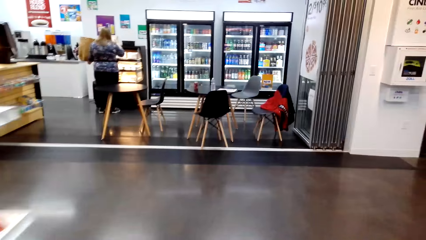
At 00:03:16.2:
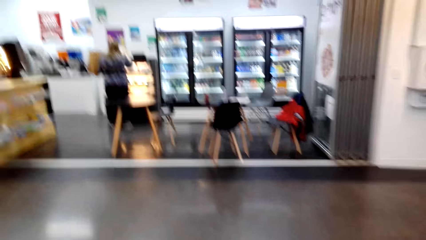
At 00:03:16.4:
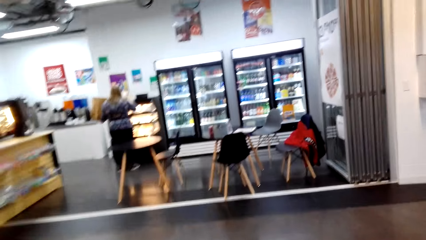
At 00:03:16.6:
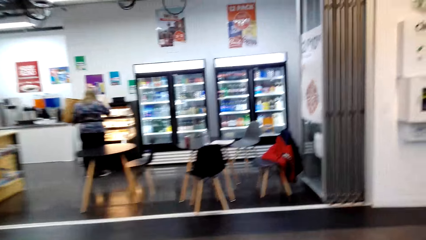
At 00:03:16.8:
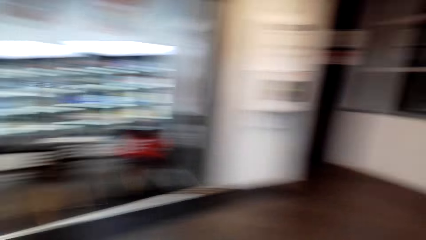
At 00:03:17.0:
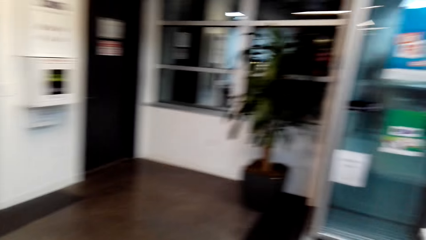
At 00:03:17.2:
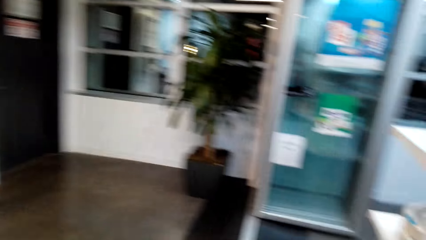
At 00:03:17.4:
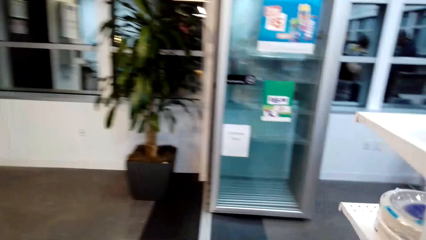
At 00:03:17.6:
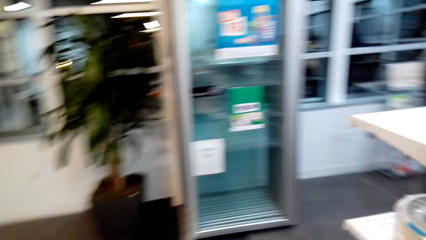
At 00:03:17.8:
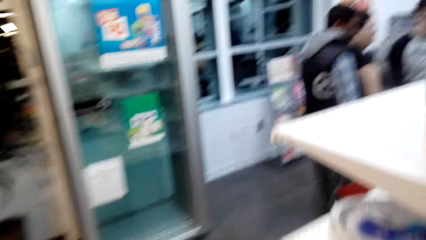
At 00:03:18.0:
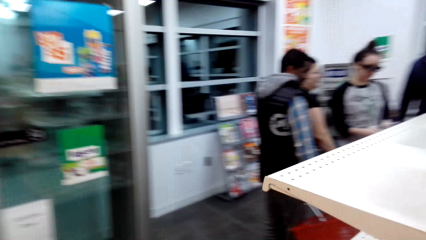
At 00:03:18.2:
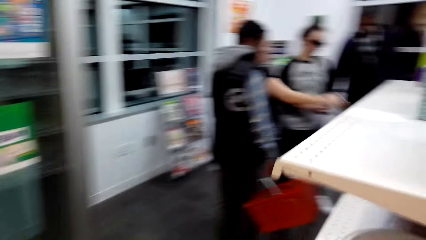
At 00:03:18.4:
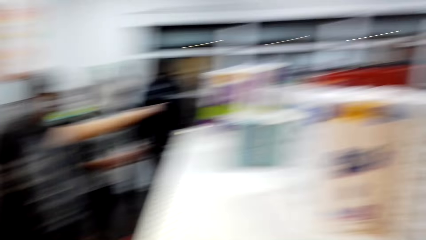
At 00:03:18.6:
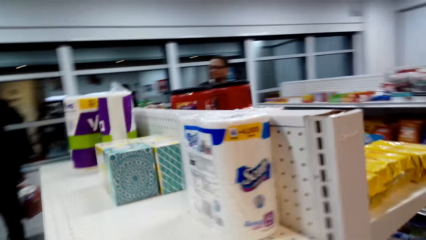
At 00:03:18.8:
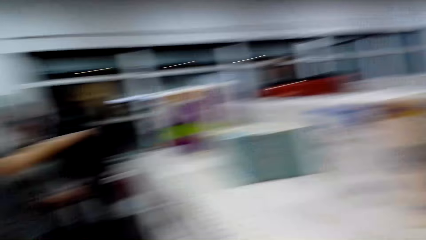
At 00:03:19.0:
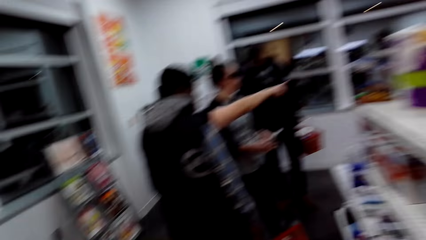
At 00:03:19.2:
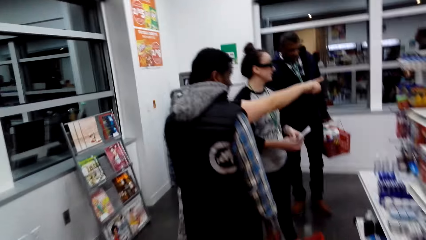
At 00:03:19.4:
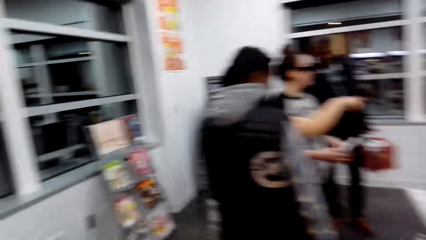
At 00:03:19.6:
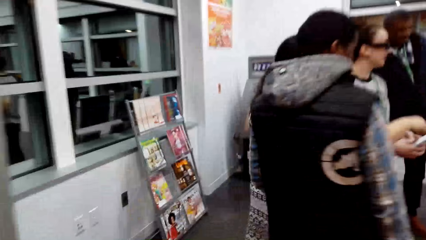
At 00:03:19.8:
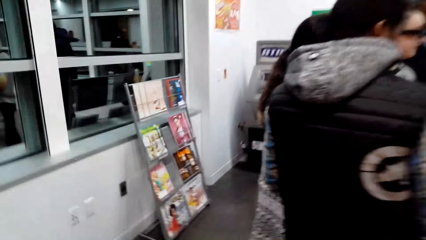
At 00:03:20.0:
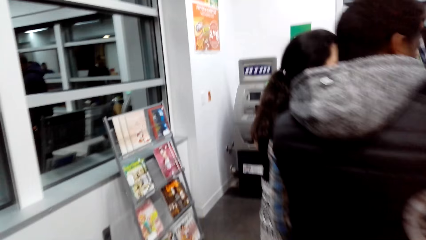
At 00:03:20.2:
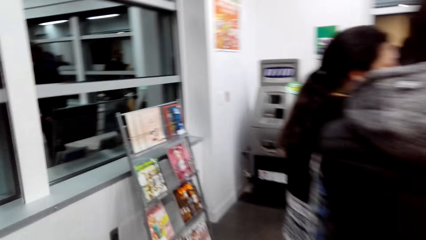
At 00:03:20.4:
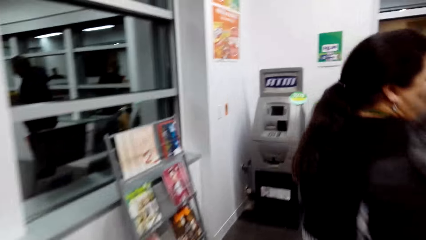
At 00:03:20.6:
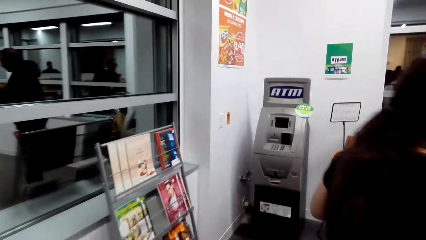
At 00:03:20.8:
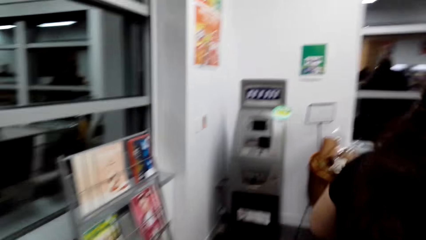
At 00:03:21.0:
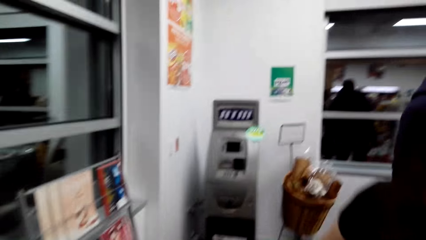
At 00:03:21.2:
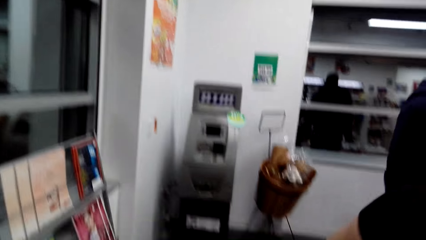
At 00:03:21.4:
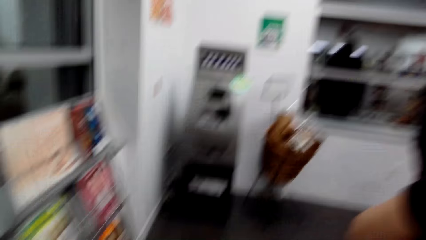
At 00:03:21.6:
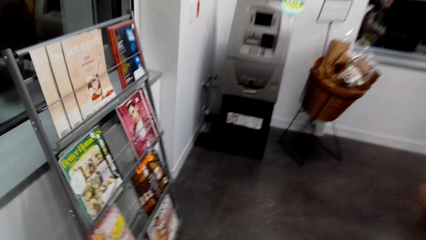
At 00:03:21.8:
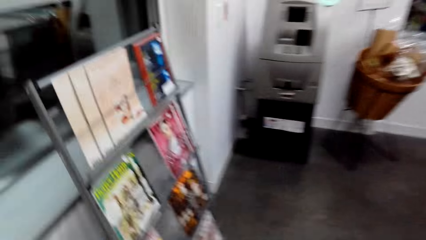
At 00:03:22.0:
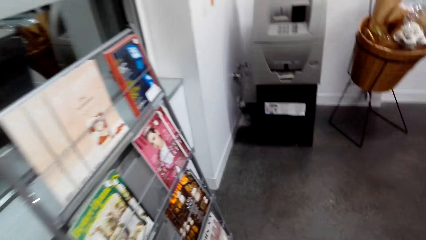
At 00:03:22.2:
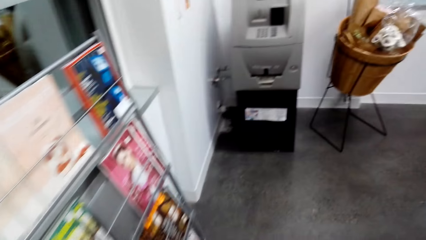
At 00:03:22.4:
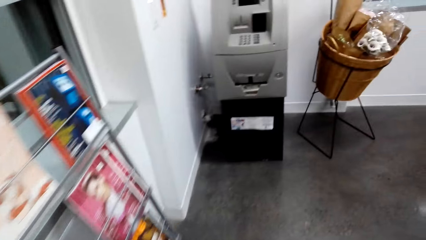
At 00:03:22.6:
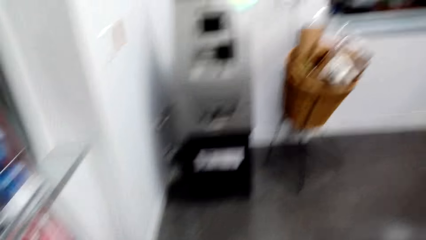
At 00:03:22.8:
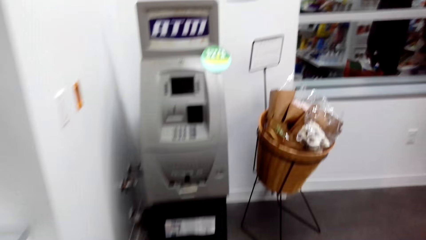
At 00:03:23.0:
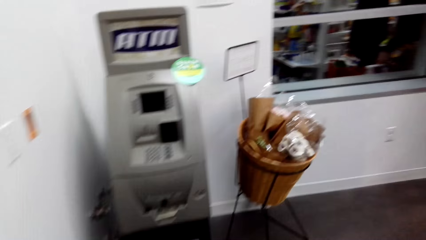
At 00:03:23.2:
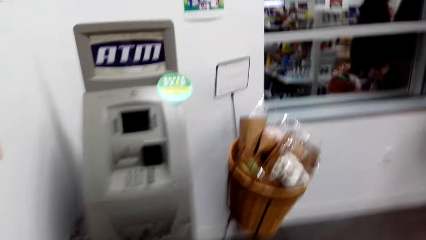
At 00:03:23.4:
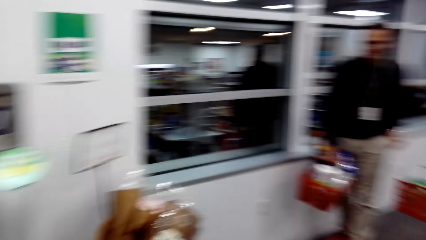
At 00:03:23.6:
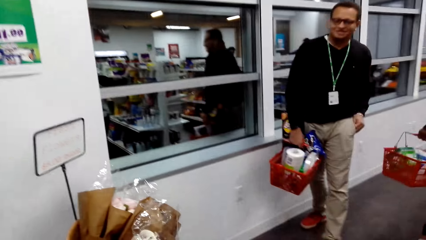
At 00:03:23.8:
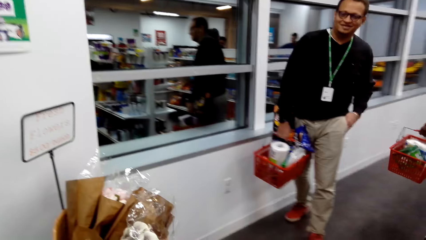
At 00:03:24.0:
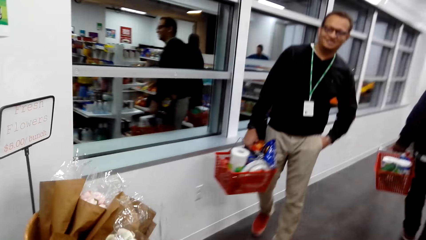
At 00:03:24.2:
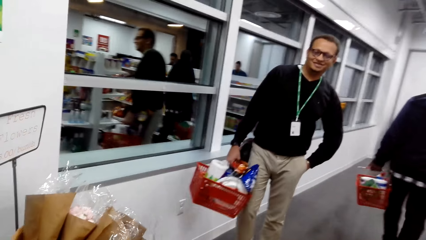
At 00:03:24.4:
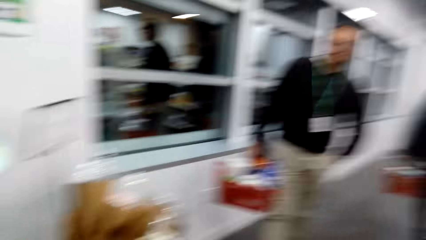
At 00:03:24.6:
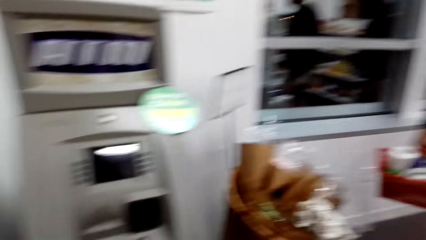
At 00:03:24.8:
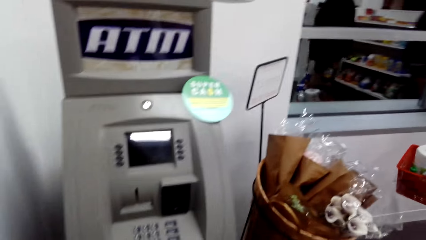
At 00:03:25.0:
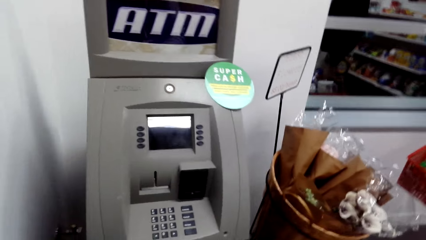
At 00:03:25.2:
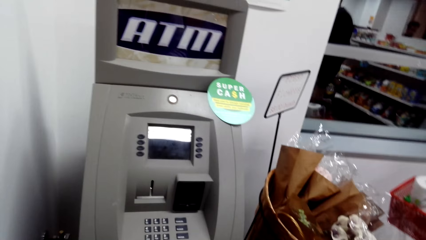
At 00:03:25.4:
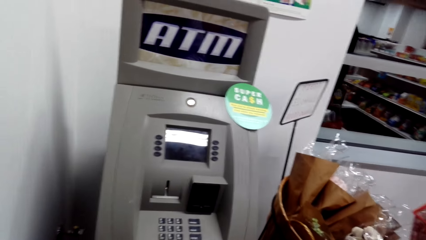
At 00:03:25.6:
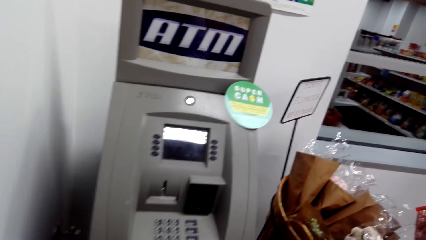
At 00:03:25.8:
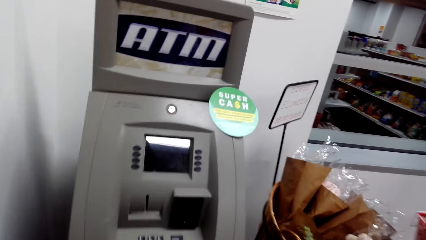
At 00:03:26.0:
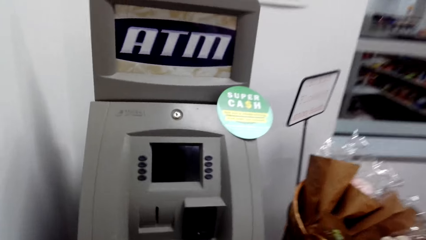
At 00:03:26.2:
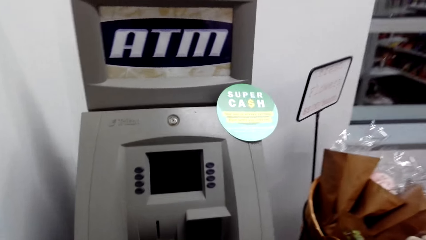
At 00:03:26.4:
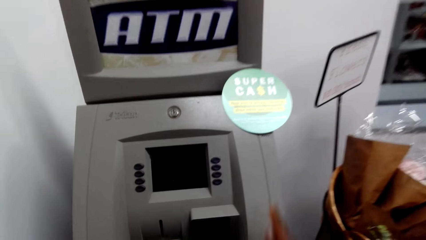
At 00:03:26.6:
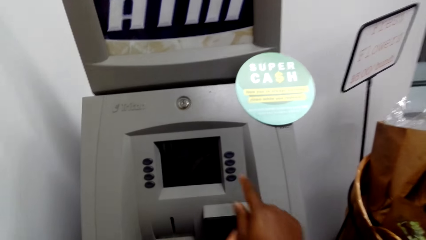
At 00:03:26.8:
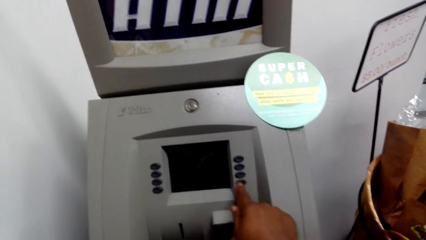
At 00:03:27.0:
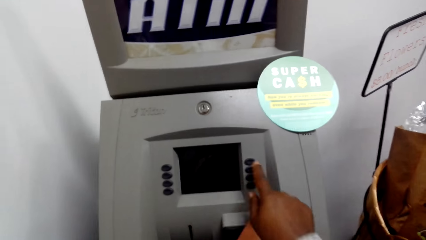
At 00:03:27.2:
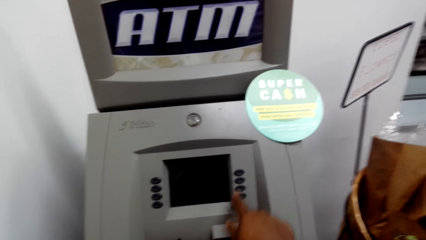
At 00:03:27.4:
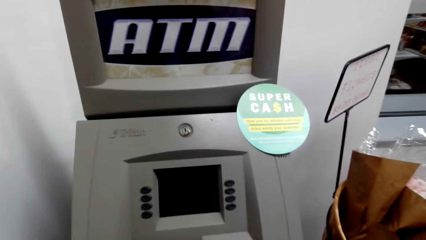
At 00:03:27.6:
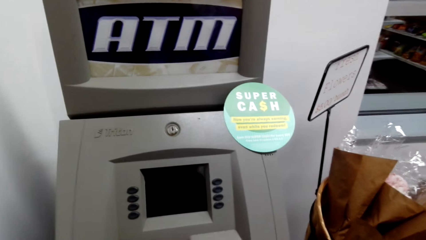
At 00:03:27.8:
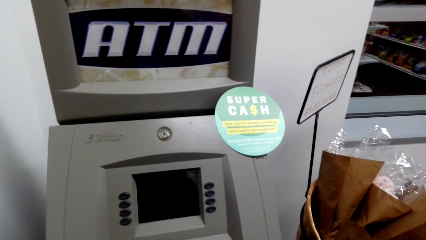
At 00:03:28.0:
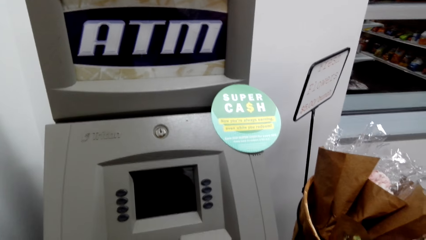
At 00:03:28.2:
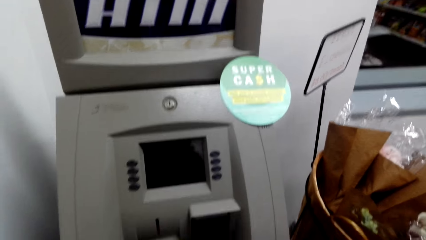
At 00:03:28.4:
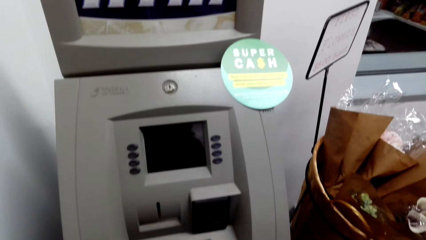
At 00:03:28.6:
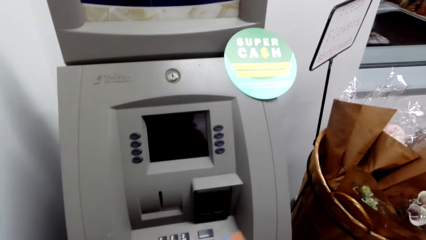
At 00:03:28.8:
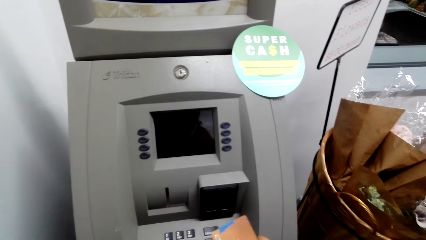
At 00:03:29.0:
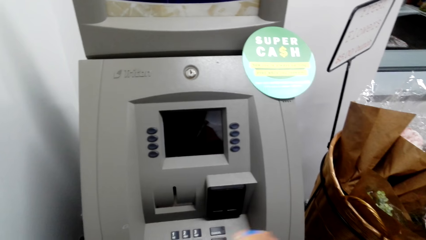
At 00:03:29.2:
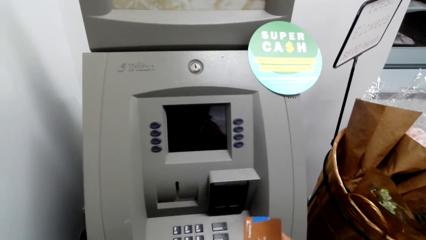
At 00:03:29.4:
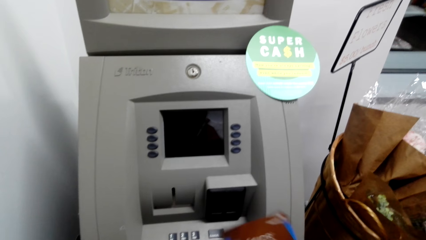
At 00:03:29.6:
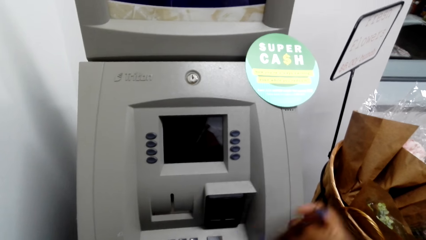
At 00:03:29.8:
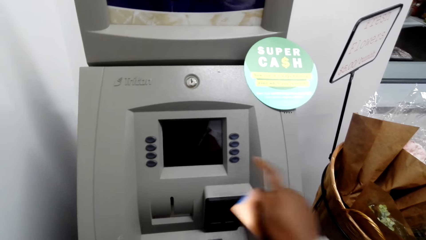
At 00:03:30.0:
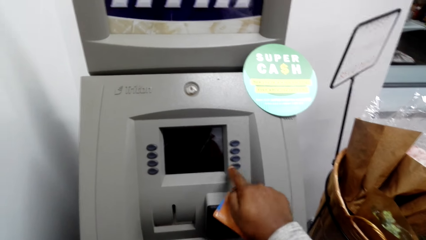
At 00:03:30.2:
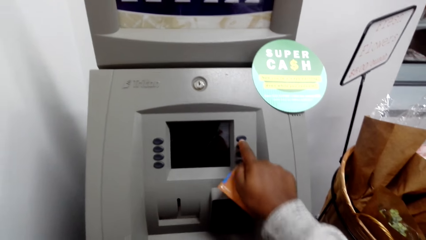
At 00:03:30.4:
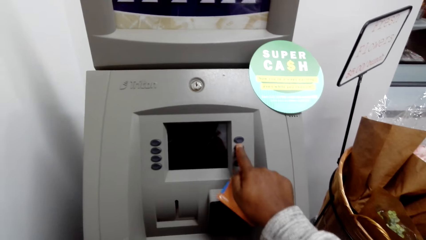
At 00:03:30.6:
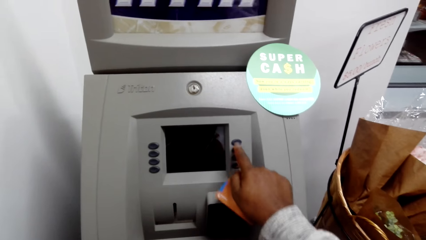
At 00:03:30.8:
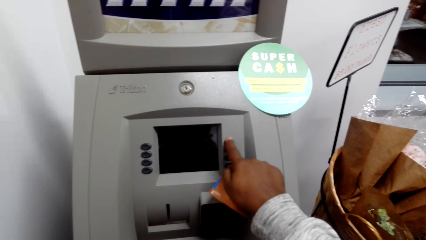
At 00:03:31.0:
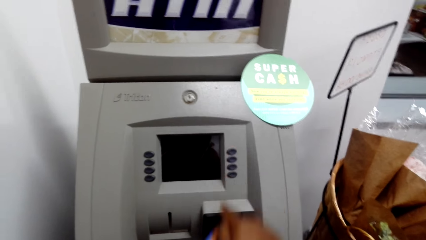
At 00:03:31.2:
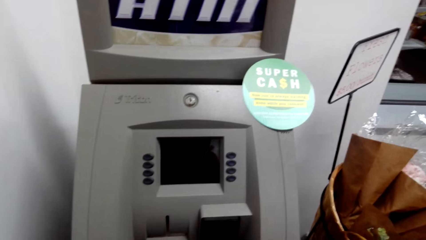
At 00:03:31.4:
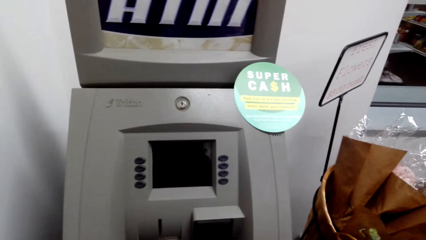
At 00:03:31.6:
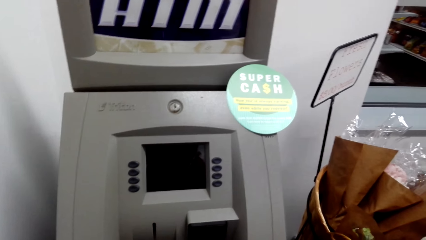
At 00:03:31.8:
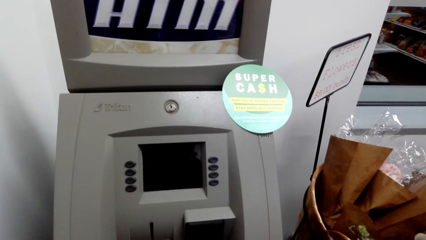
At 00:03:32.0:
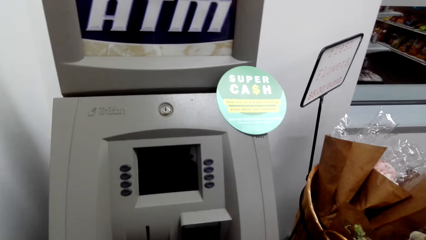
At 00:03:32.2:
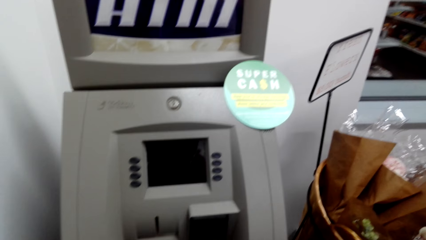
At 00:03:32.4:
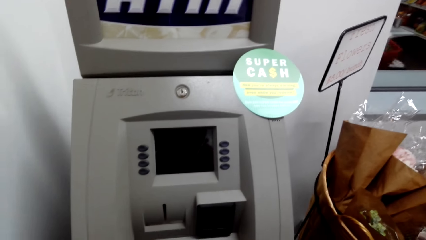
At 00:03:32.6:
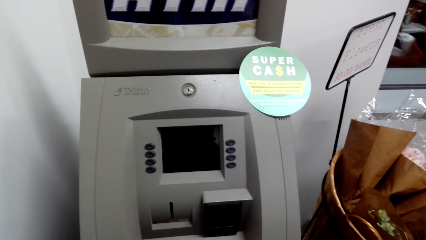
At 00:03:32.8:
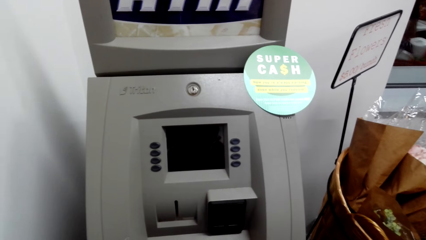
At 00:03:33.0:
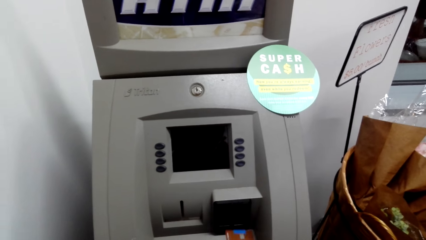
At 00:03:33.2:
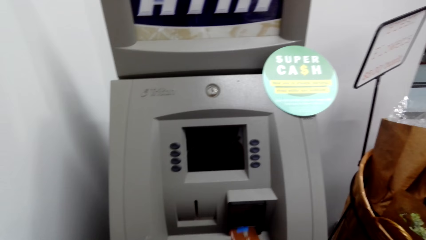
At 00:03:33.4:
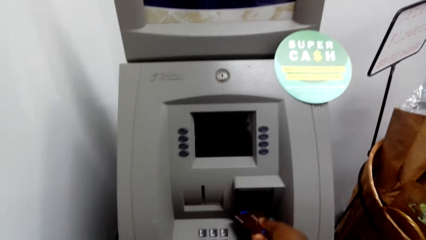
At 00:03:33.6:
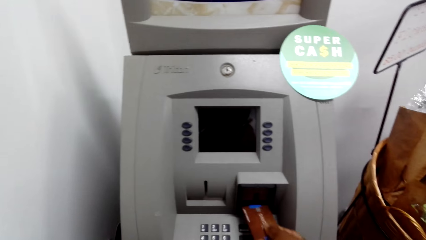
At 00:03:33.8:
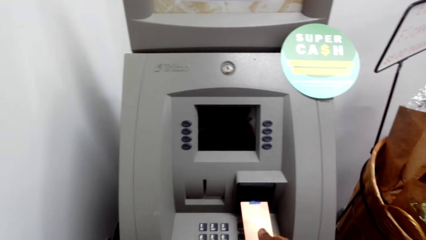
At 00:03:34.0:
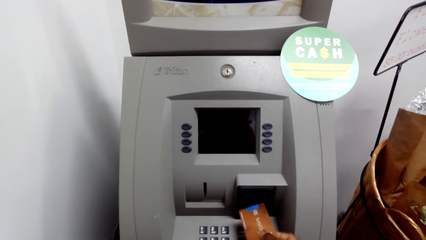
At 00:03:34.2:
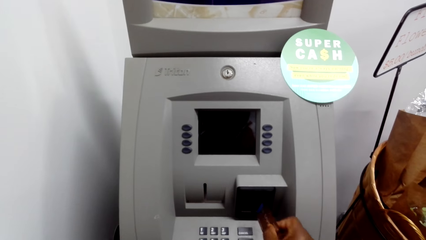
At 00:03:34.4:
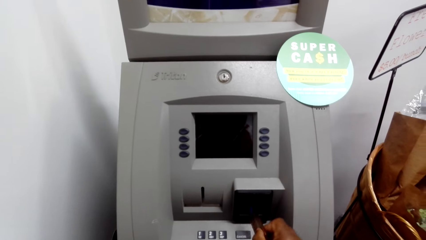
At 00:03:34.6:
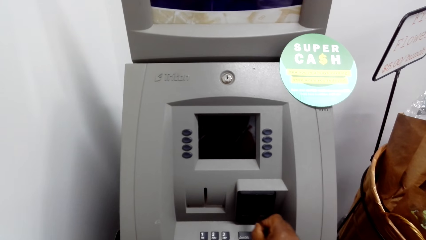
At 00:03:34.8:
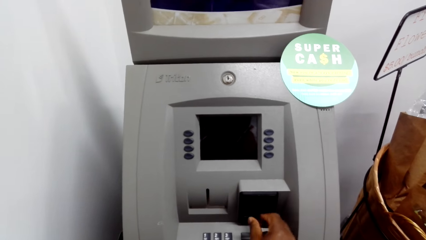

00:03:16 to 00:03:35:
The camera wearer walks to the ATM. A man holds a shopping basket. The camera wearer dialogues with the man. They press buttons on the ATM, dialogue with the man, and hold a credit card. They use the ATM machine. They dialogue with the man. They dialogue with the man again. They press buttons on the ATM and hold the credit card. They insert the credit card in the ATM and dialogue with the man.
